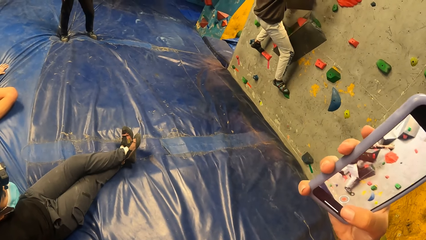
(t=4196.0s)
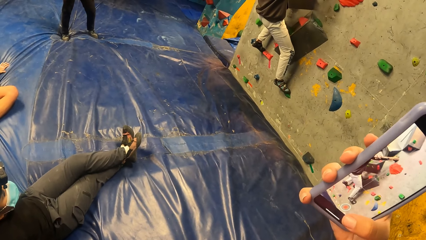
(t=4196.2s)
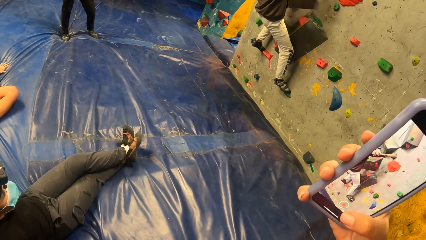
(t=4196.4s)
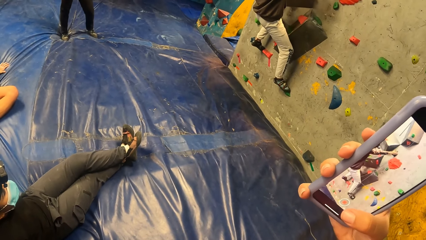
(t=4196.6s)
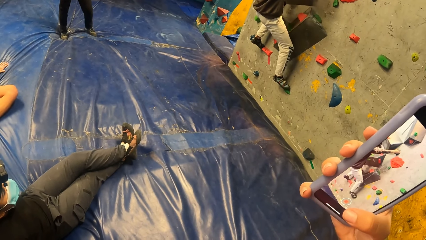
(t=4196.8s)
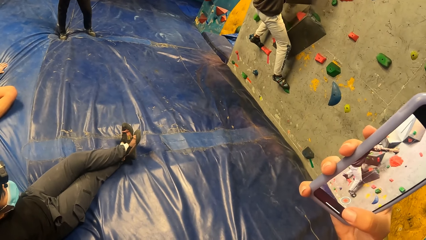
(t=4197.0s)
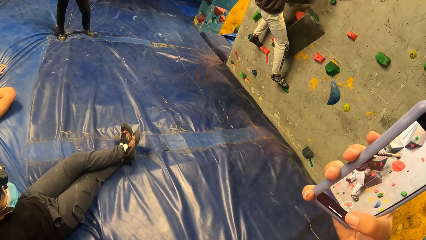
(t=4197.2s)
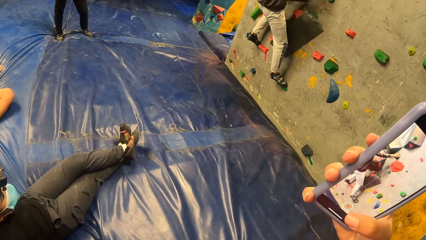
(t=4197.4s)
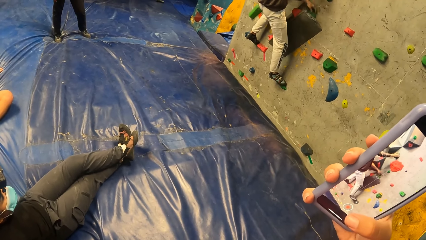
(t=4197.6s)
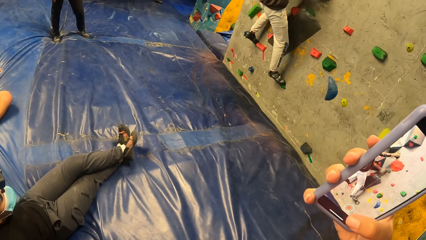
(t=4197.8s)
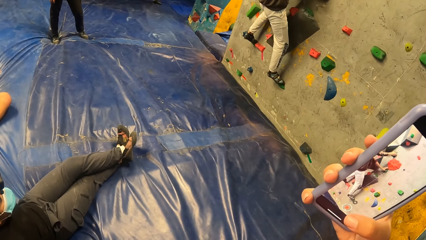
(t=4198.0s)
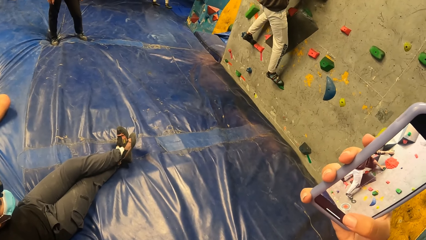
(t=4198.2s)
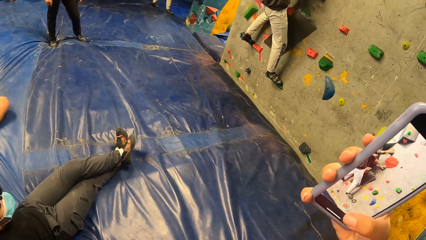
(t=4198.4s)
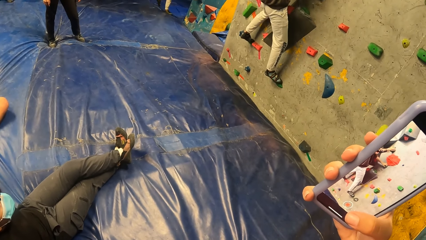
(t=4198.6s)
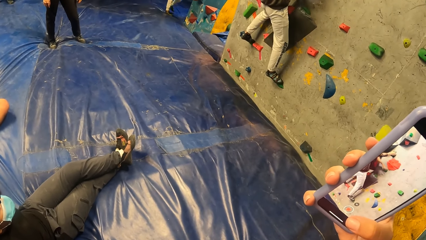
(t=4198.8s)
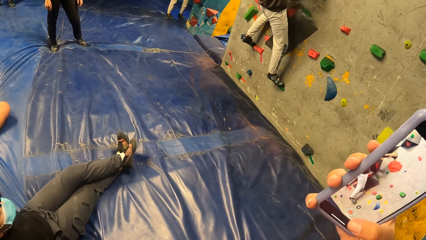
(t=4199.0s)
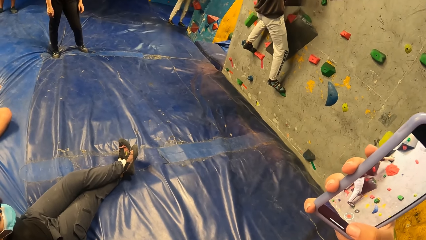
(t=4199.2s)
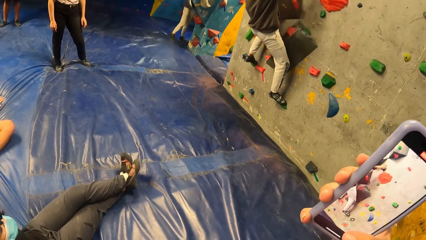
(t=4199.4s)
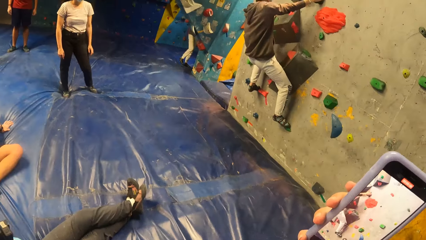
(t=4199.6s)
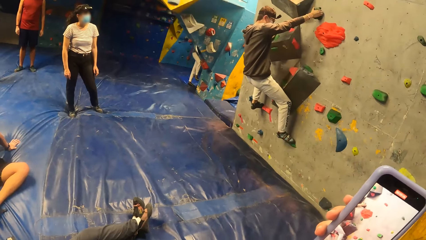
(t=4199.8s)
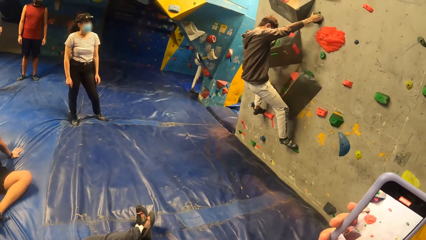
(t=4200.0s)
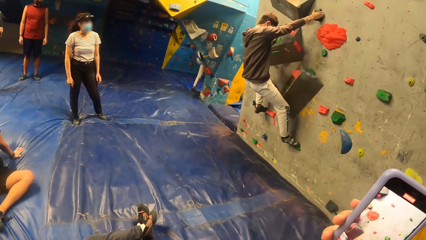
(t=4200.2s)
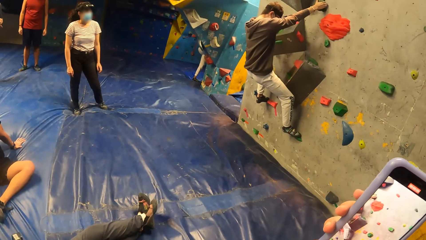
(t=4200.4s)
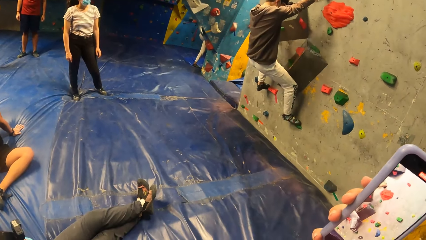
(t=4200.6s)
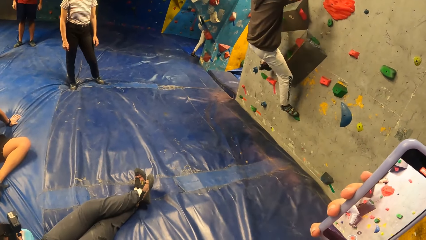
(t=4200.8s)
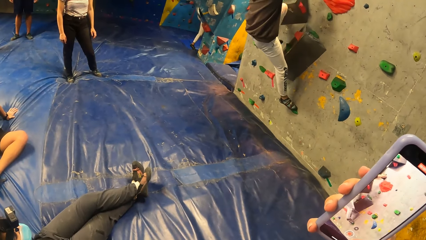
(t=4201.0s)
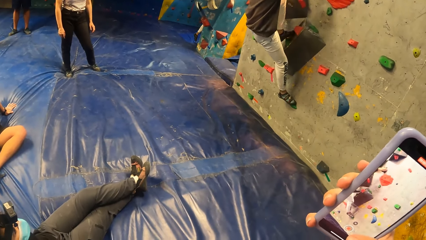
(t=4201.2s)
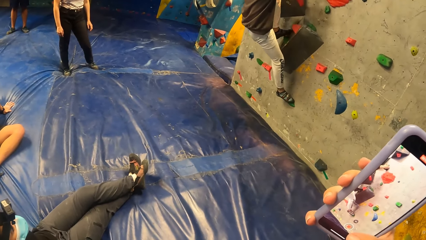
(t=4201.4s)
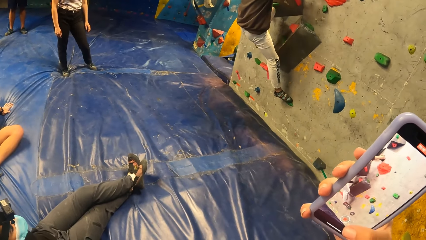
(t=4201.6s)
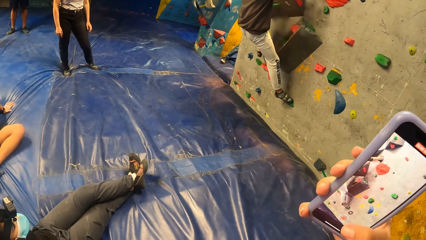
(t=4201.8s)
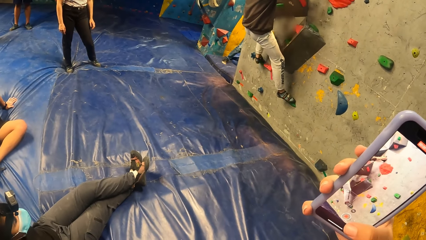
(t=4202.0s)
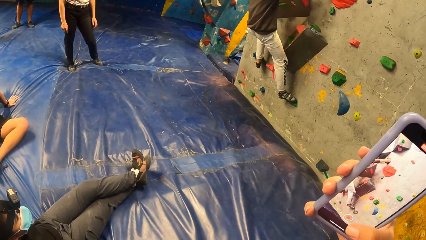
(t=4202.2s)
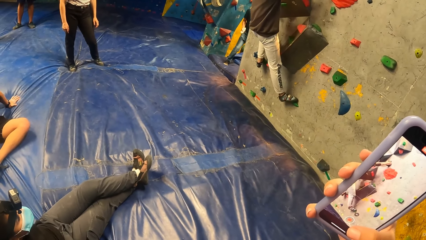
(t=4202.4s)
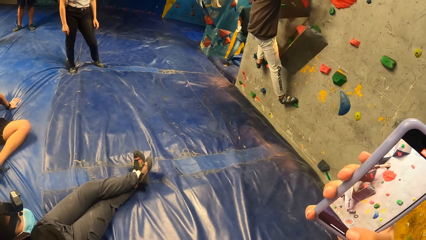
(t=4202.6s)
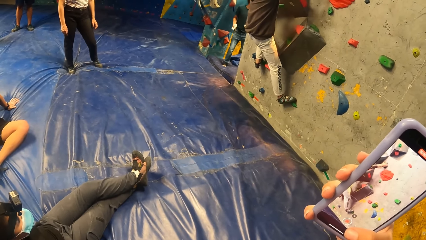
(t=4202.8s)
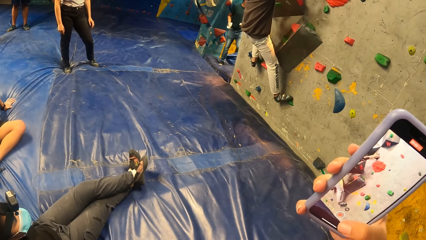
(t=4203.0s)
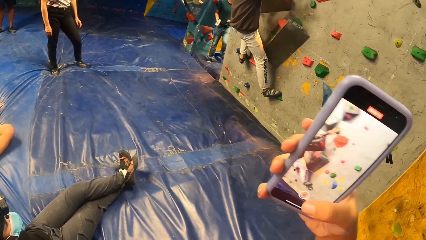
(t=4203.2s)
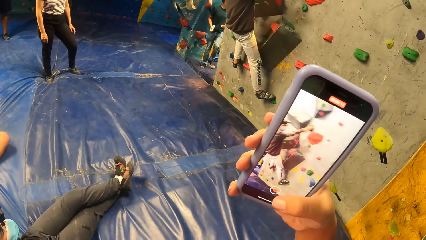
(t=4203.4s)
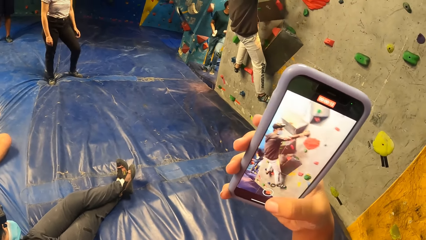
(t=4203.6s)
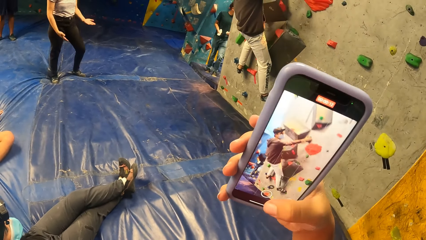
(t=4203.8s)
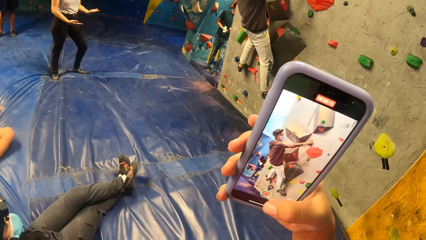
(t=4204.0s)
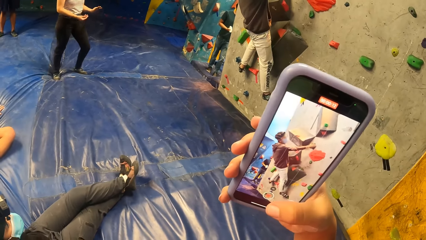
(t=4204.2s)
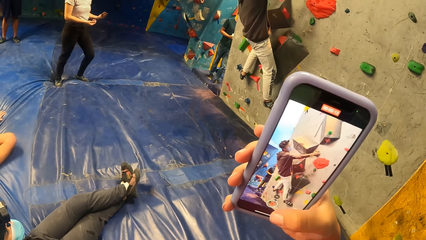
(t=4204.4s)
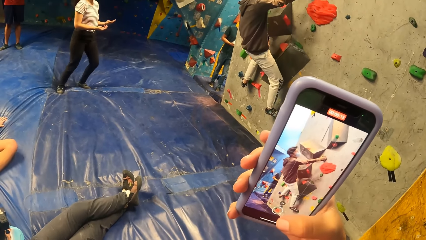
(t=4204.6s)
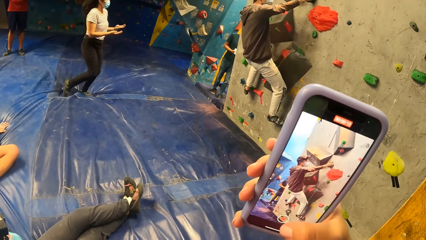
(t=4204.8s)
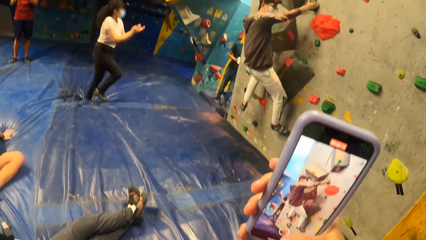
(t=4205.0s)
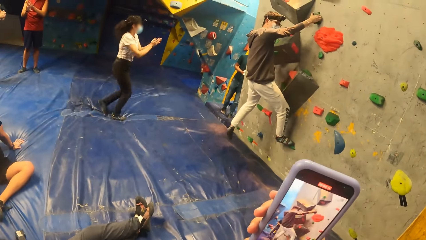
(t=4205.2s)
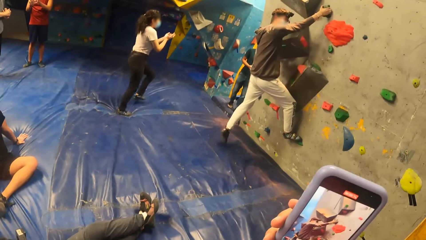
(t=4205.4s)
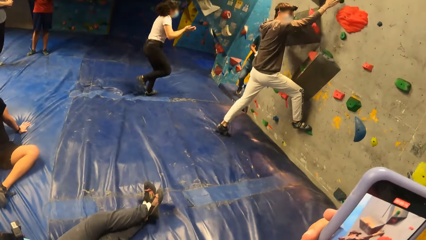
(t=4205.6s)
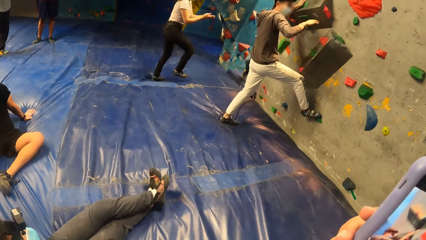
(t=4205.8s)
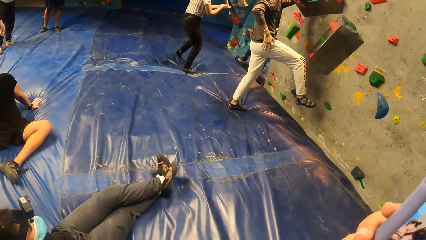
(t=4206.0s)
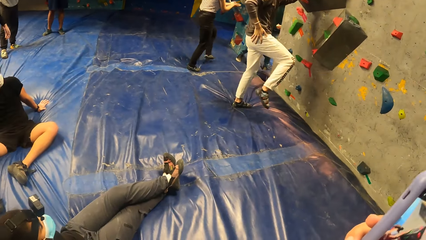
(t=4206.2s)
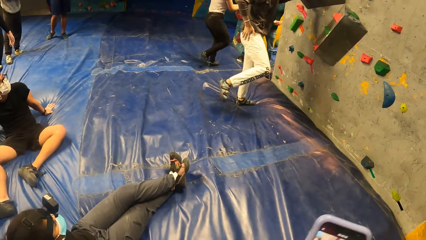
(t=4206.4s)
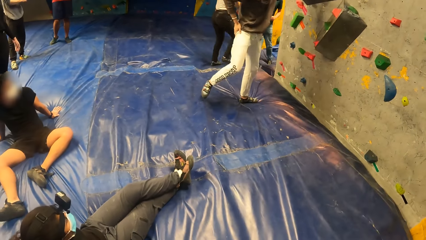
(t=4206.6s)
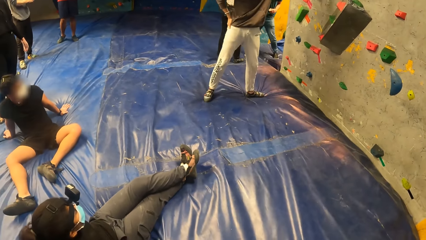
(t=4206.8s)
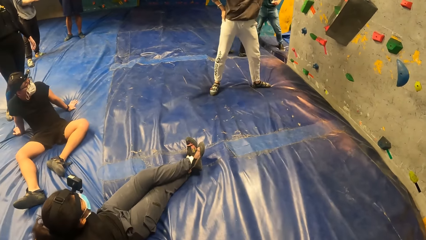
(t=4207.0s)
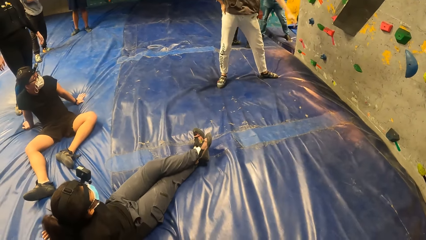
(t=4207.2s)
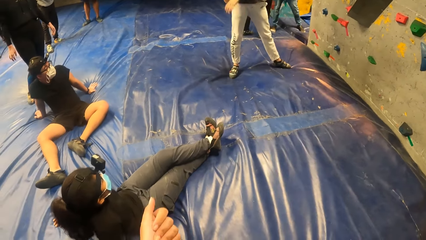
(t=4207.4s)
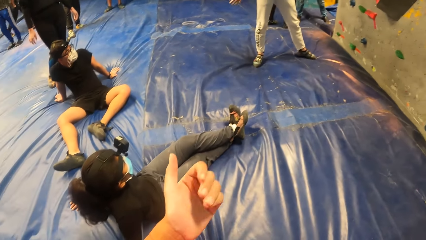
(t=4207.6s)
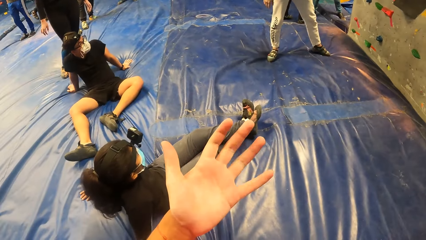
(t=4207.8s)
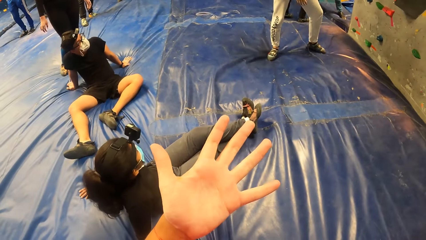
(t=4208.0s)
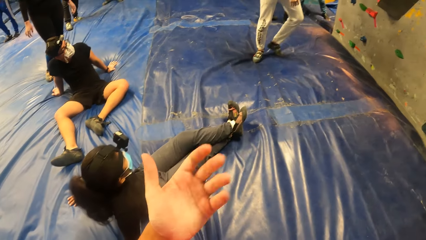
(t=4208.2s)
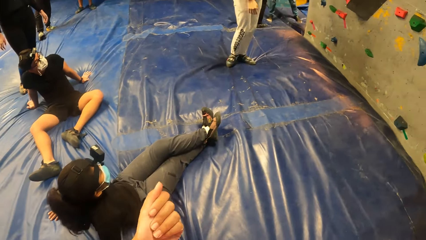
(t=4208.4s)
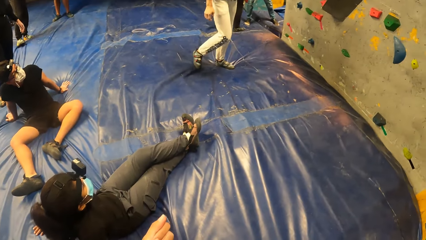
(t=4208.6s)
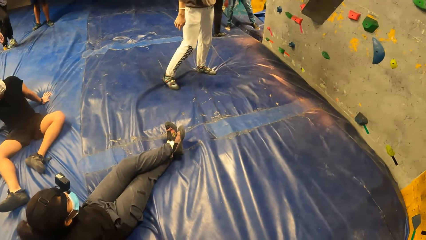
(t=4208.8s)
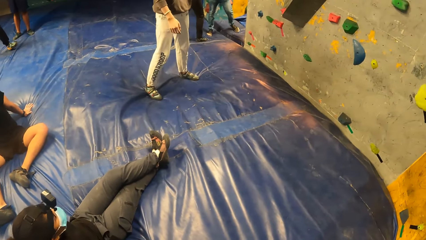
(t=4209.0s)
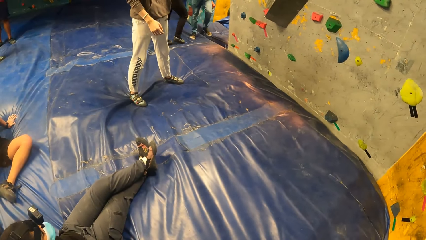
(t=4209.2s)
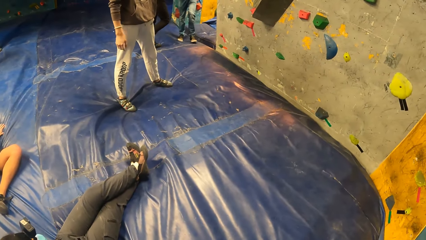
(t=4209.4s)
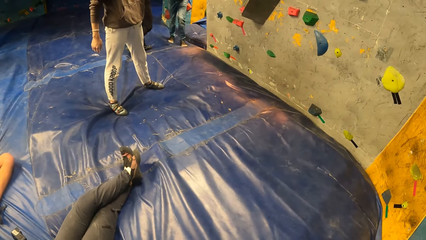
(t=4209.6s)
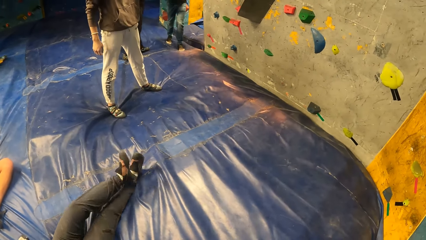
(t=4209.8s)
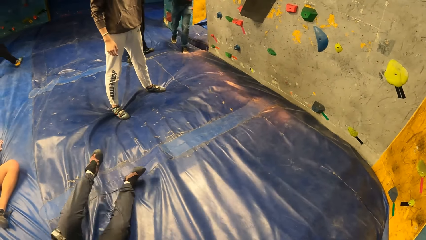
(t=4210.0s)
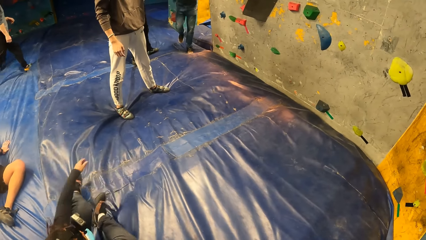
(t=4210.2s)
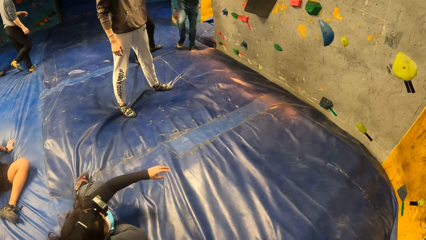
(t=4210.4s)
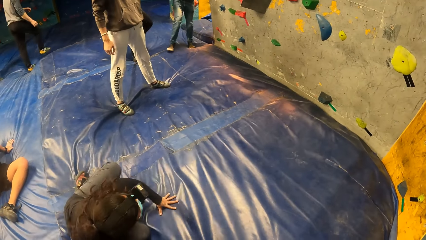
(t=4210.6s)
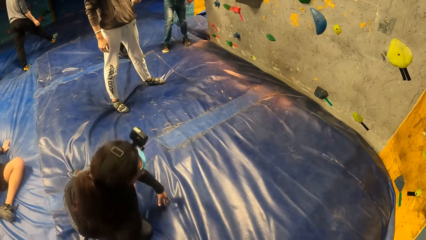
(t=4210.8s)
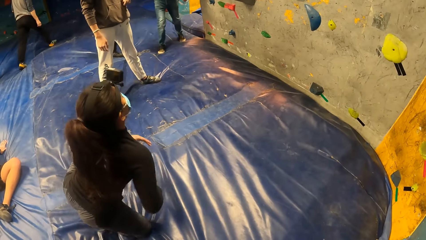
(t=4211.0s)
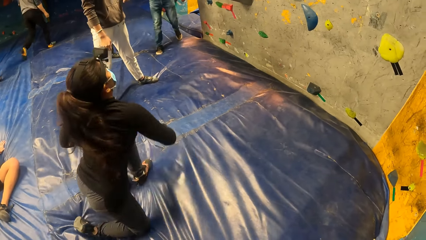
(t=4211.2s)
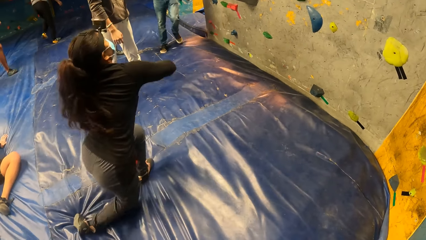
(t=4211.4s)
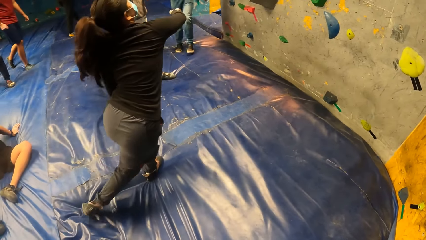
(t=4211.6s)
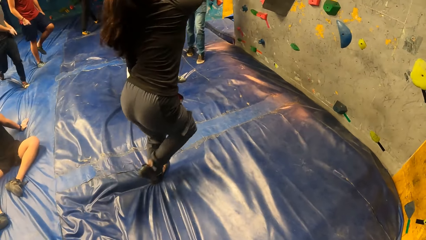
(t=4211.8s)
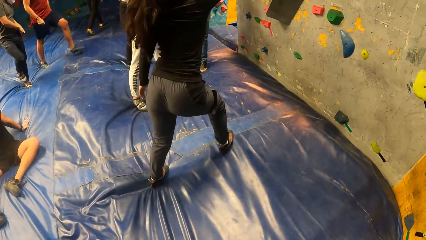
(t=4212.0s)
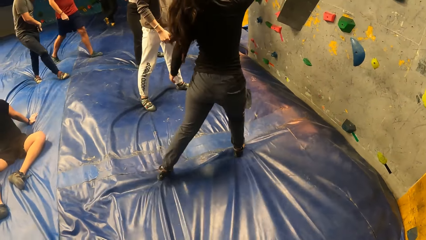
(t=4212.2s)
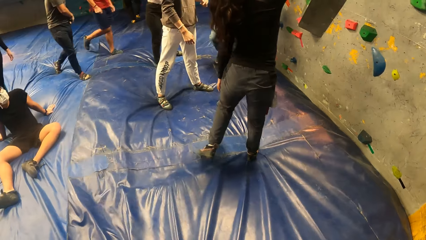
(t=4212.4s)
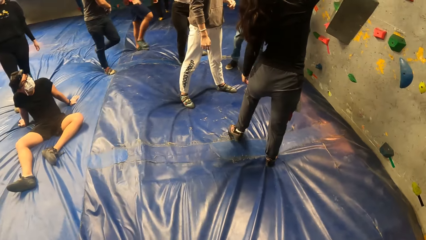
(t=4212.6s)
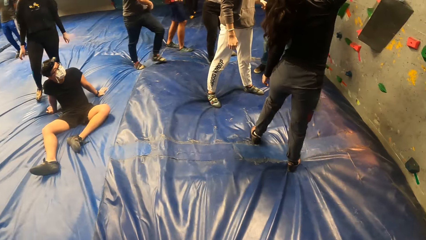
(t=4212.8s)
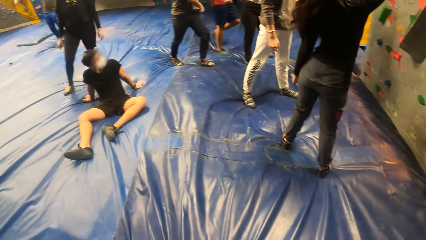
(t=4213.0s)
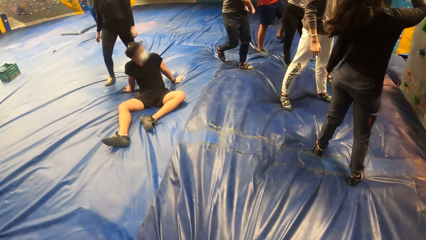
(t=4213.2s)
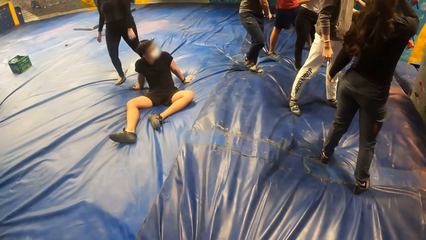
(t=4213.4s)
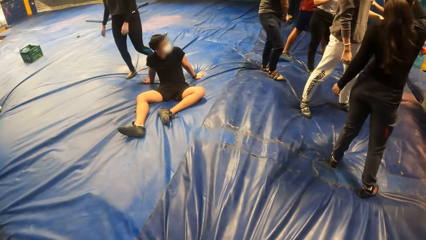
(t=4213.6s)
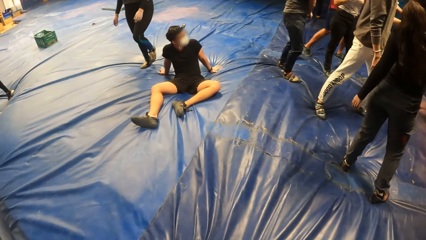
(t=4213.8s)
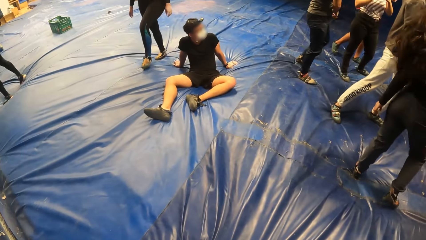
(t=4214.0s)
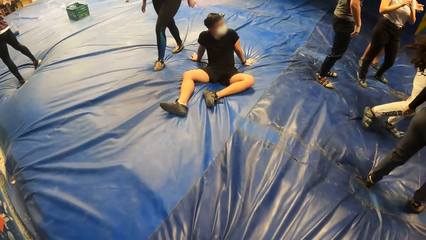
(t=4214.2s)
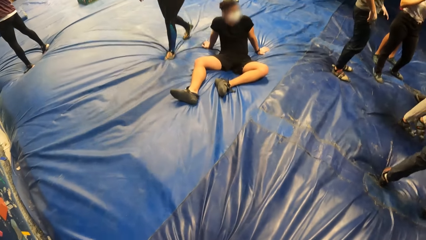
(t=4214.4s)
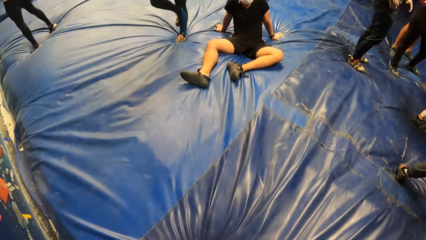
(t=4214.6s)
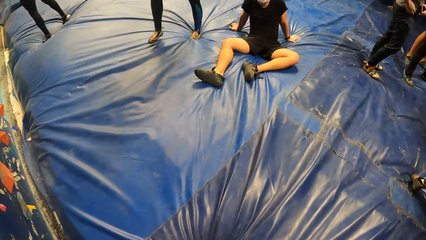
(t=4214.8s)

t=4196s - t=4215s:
The man climbs down from the bouldering wall. The camera wearer moves the phone. They look at the hand. They look around. The woman stands from the bouldering mat and walks to the bouldering wall.
